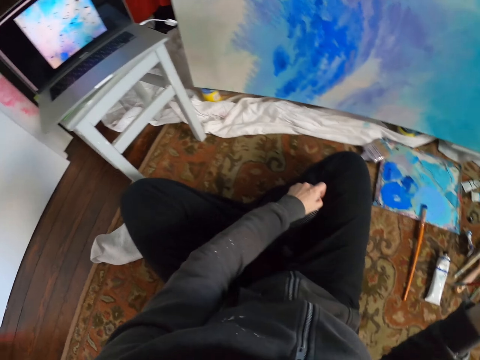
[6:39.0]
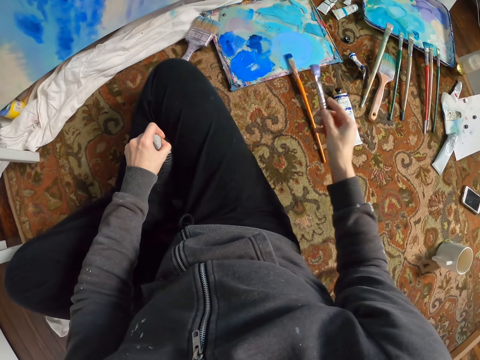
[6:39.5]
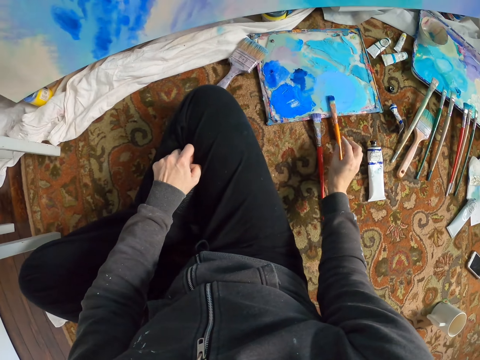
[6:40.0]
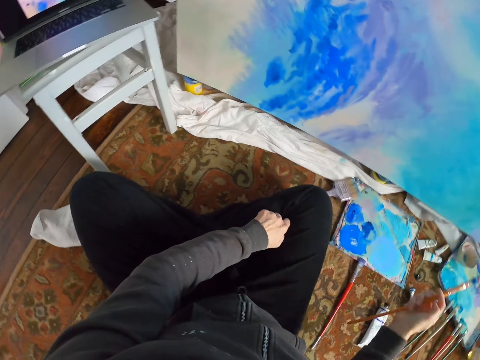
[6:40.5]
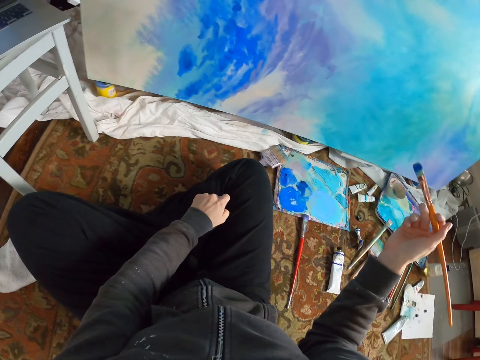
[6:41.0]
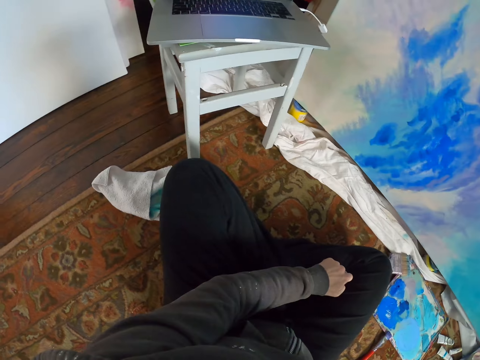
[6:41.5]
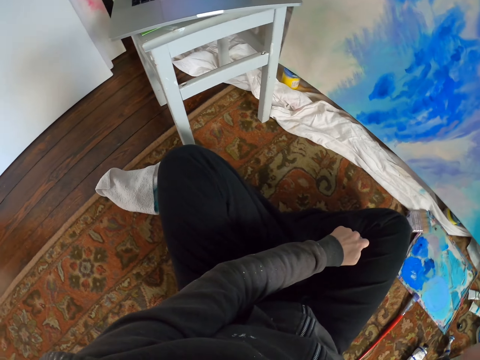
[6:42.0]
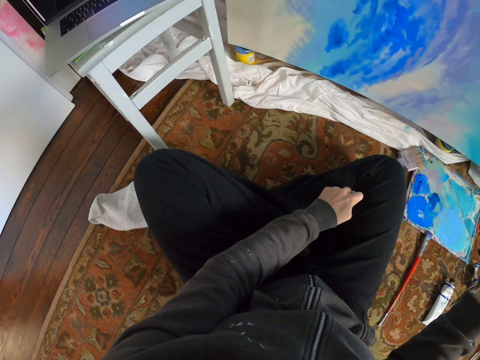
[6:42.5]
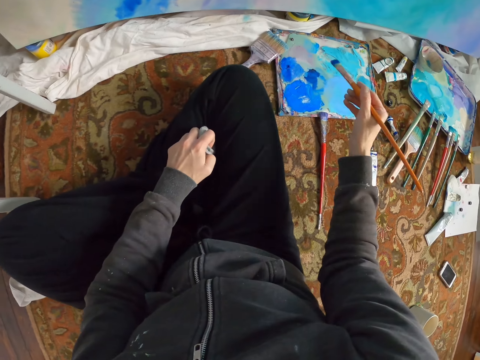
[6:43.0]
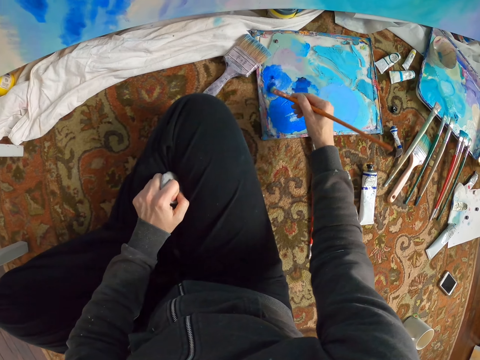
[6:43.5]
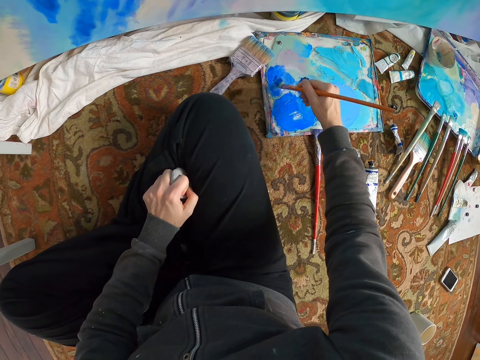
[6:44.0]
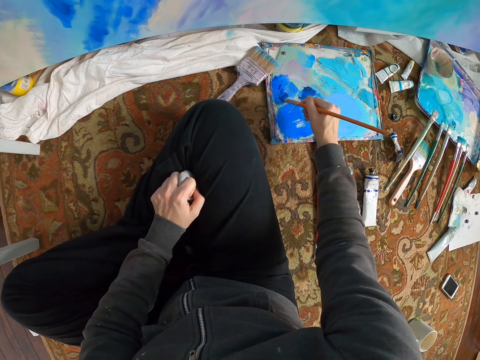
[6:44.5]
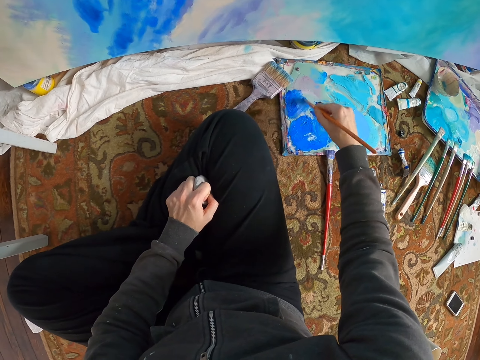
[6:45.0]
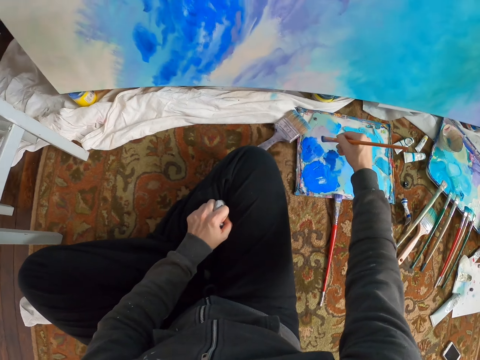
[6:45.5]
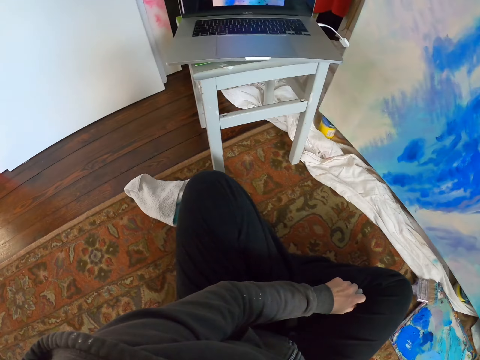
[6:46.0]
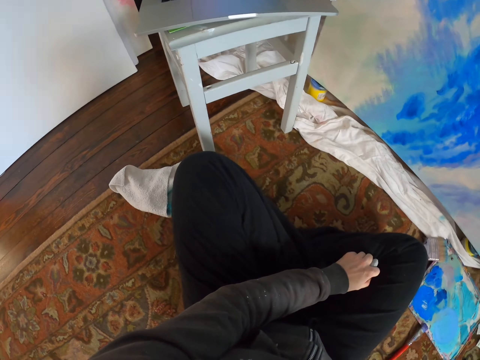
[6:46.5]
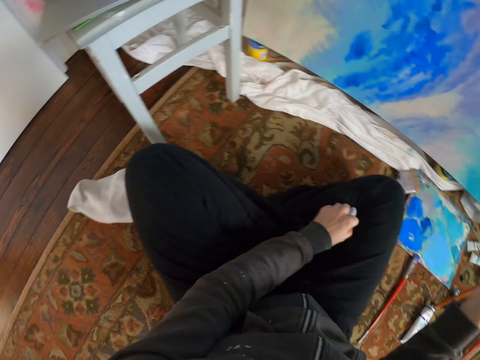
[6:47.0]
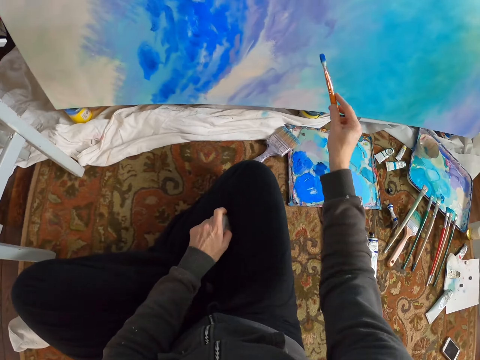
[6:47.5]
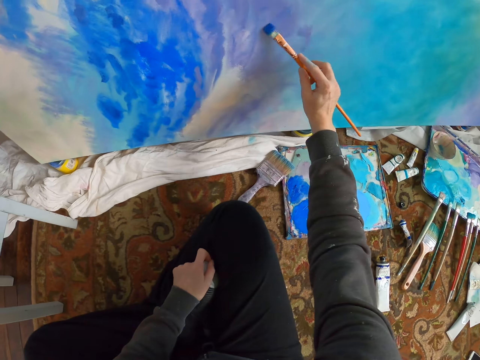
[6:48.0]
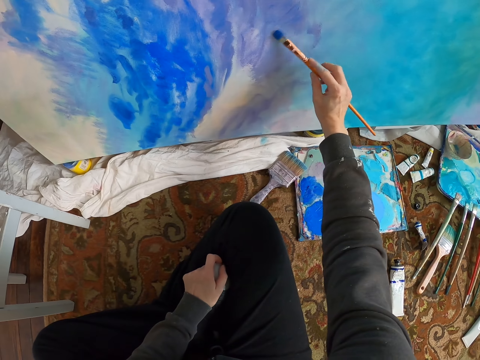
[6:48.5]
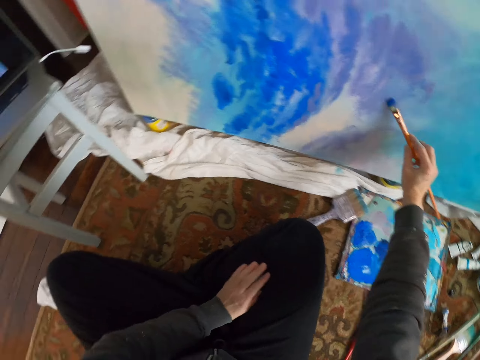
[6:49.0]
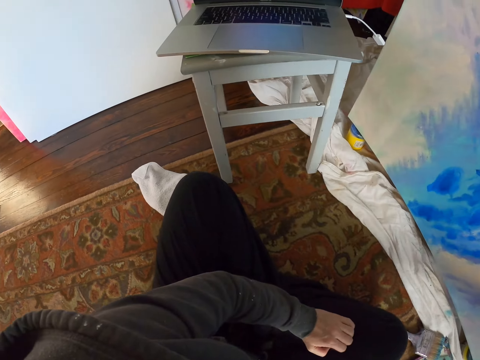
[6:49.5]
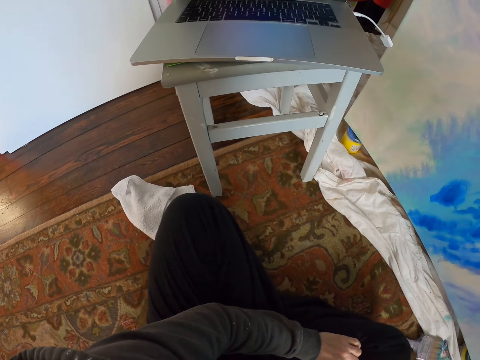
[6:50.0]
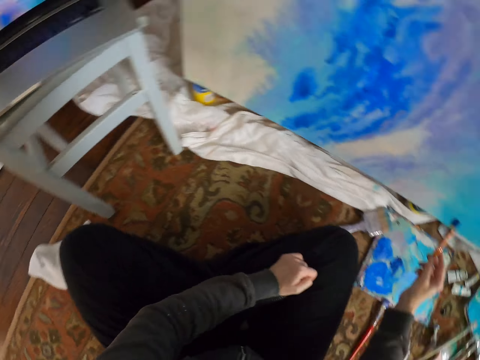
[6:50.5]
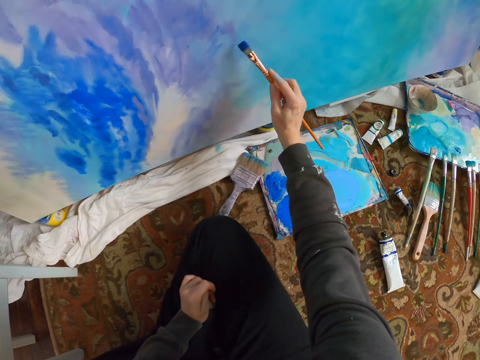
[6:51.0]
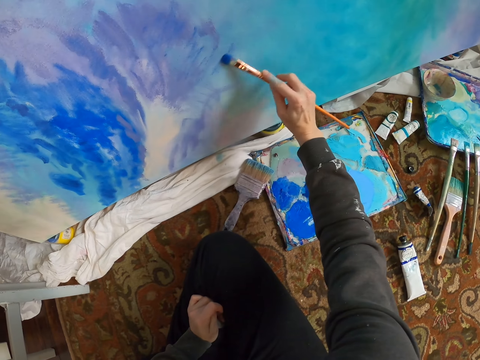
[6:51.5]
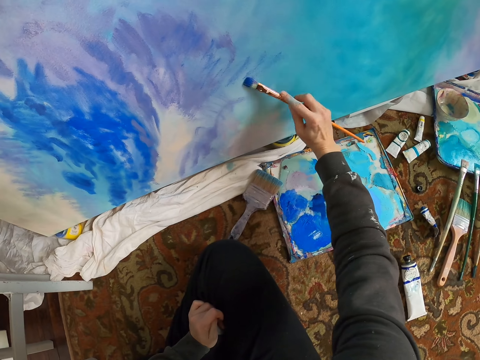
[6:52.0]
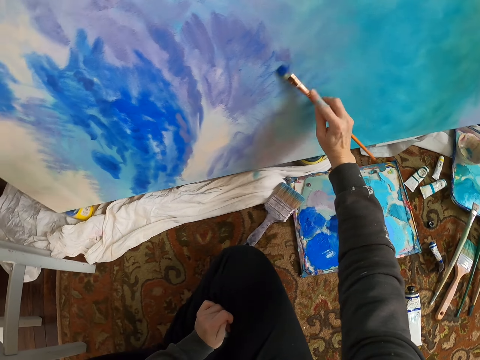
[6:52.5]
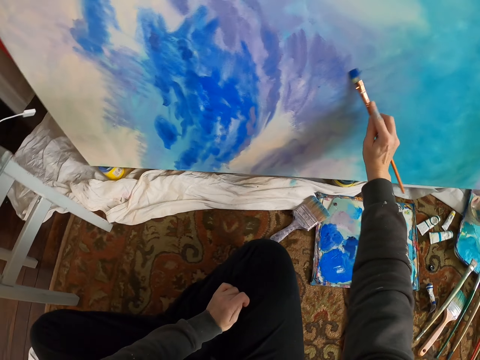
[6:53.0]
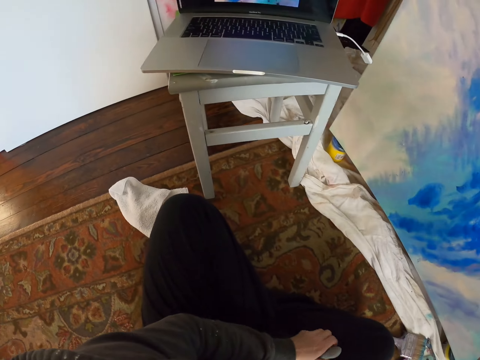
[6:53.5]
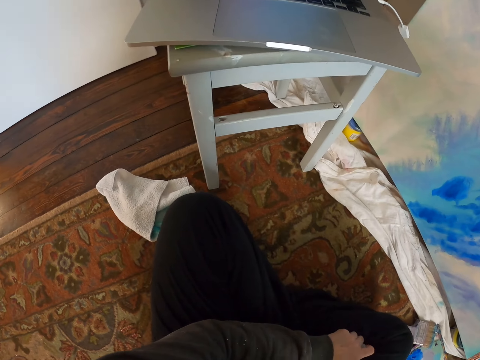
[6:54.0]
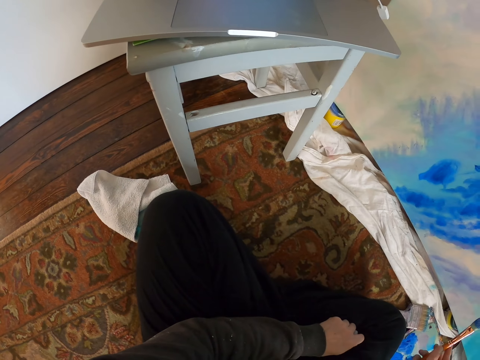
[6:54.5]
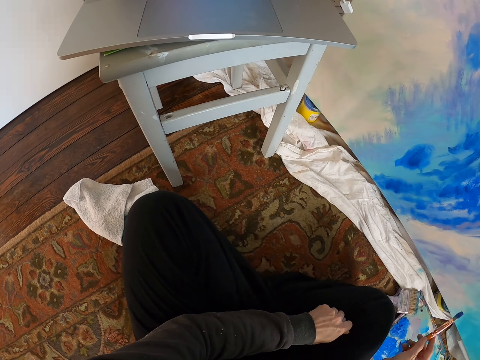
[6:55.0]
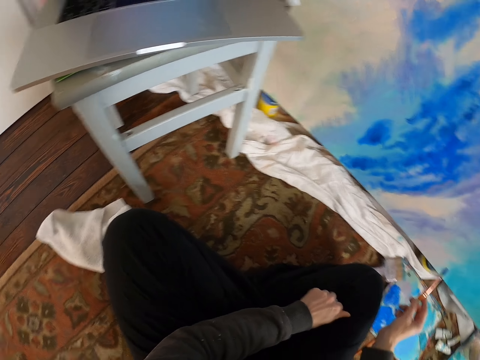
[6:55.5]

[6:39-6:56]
The camera wearer looks on the laptop painting. They paint on the paper board. They place the paintbrush on the ground. They pick up another paintbrush. They rub the paintbrush into the paint. They look around. They paint the wall. They look around. They paint the wall. They look around.

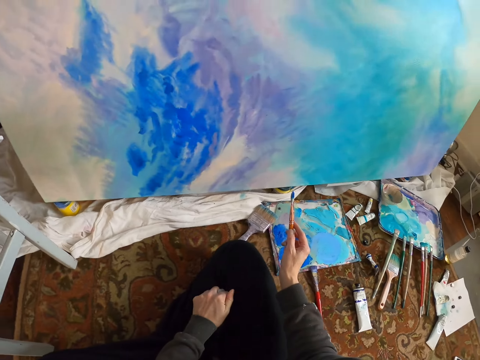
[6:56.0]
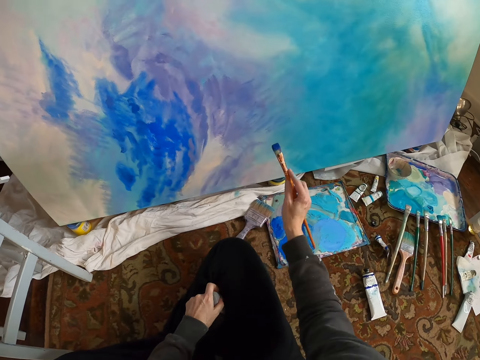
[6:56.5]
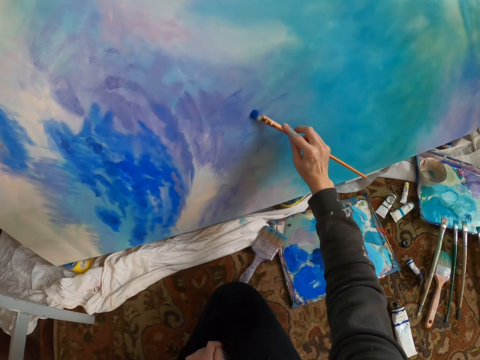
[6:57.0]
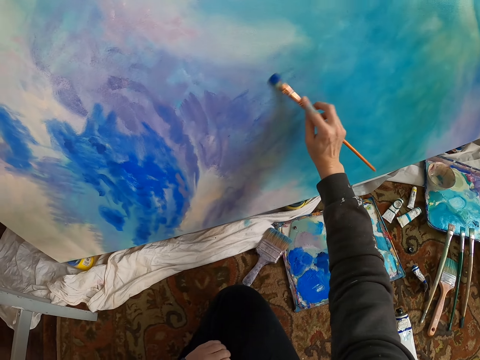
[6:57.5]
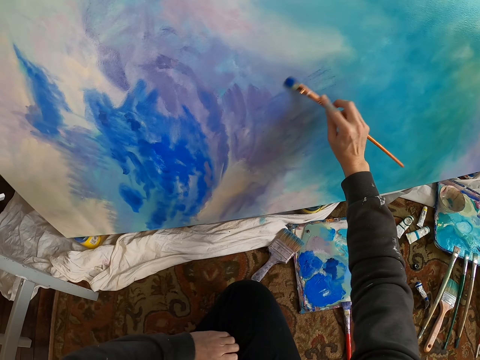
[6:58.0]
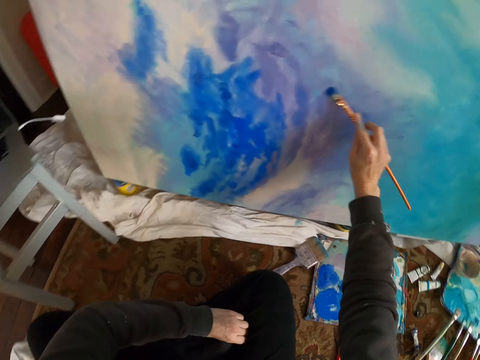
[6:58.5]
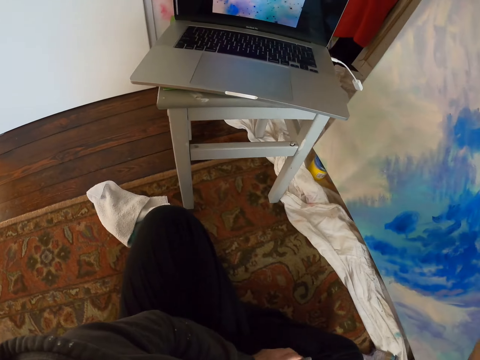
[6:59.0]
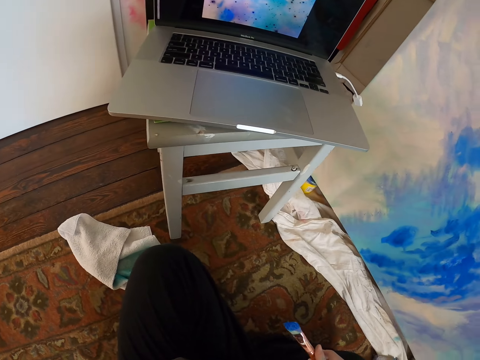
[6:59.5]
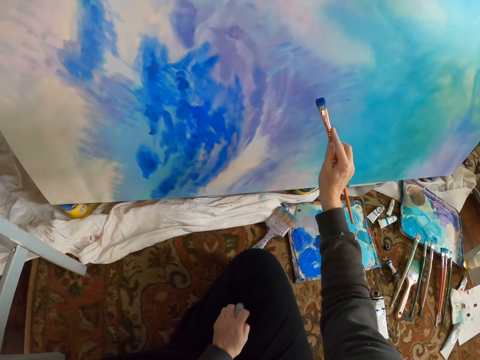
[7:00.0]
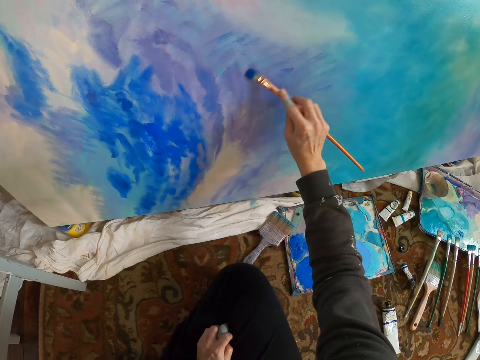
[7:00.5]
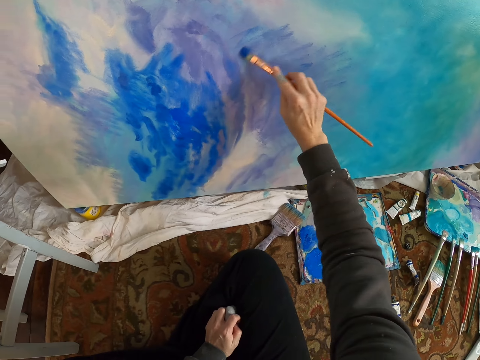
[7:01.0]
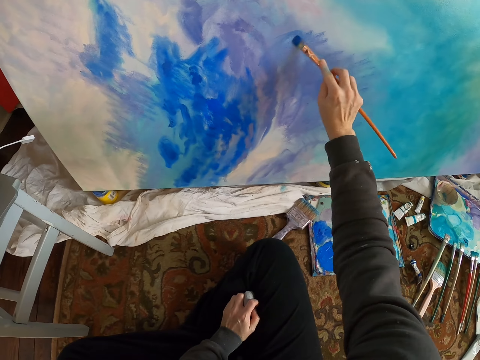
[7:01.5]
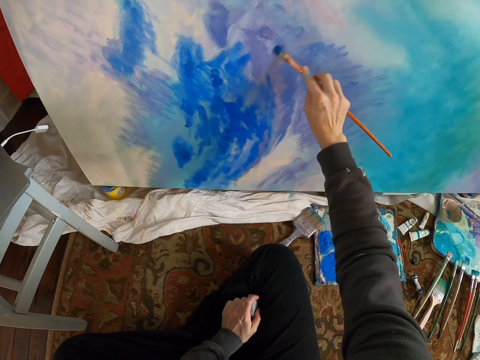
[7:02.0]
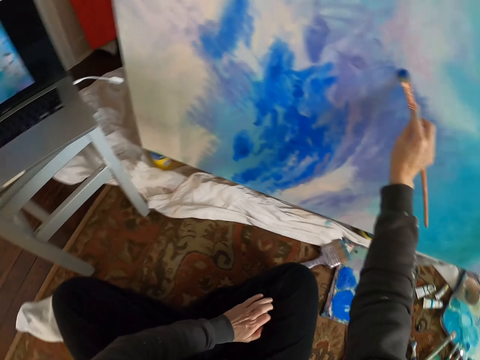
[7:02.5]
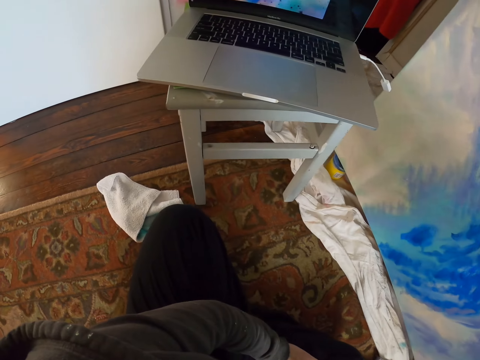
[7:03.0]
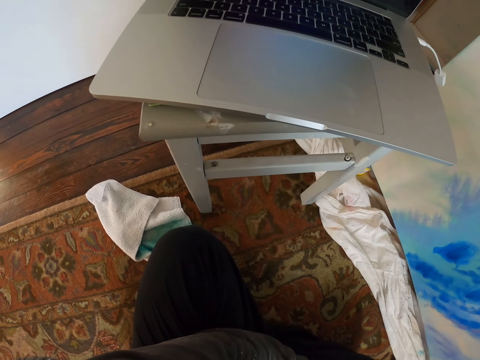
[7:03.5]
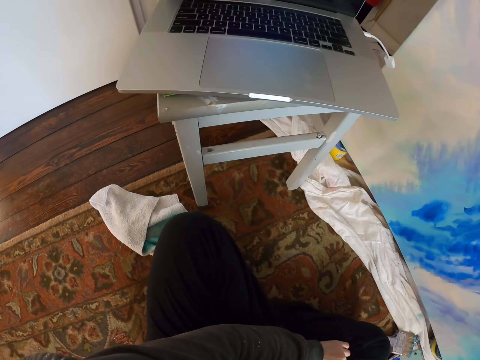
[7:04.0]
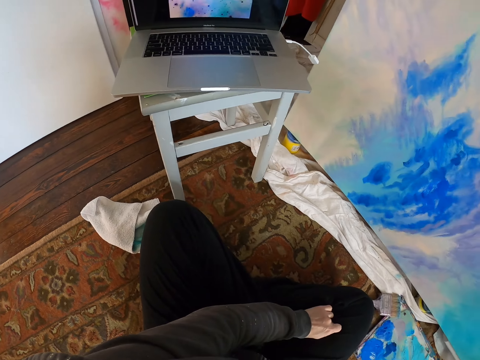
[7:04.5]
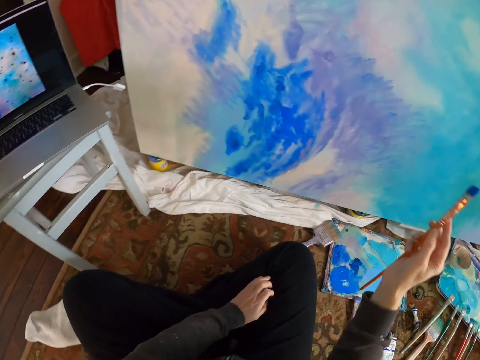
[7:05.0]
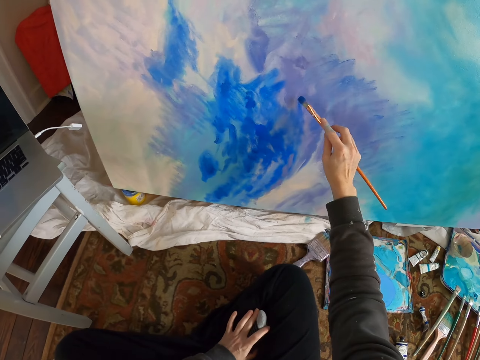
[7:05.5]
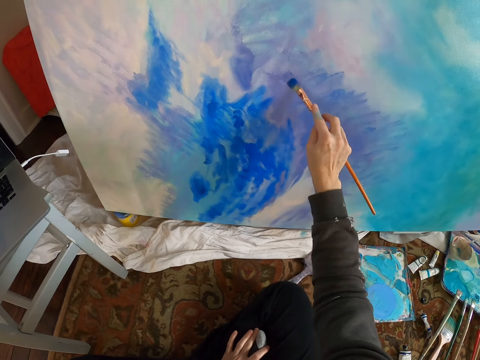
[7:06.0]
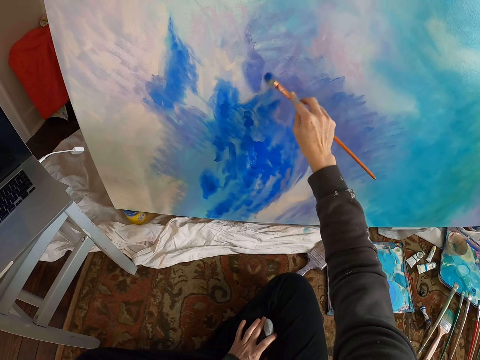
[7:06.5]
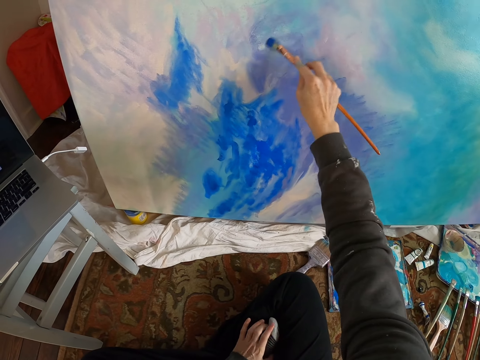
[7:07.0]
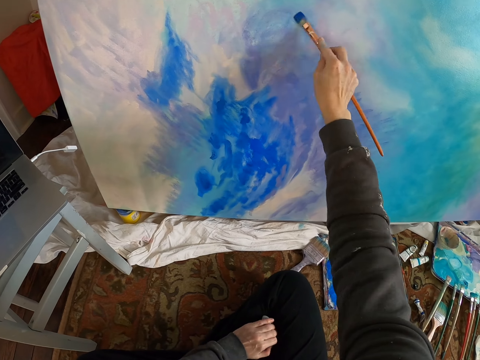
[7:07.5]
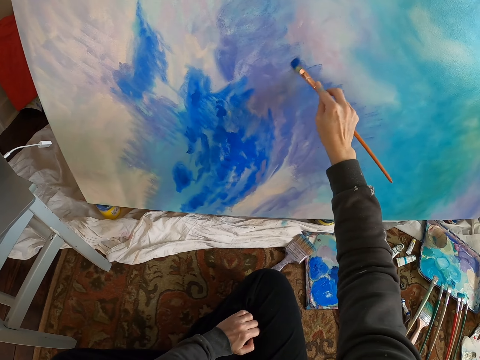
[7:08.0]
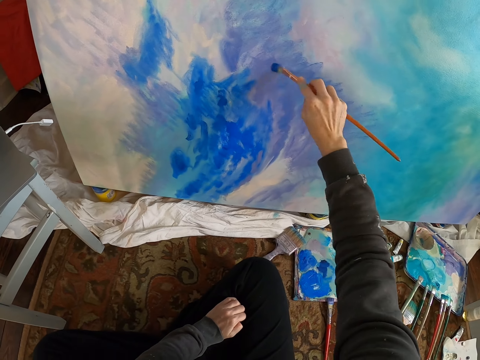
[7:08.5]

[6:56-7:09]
The camera wearer paints the wall. They look around. They paint the wall. They look around. They paint the wall.
